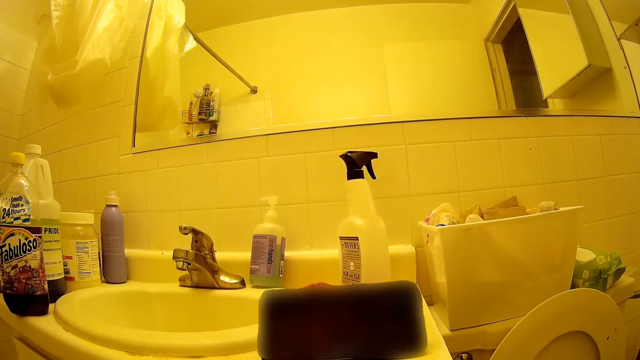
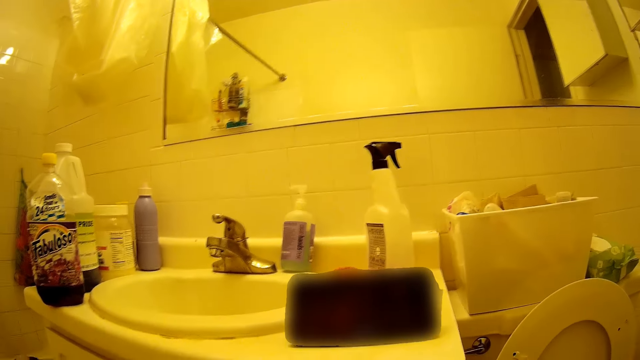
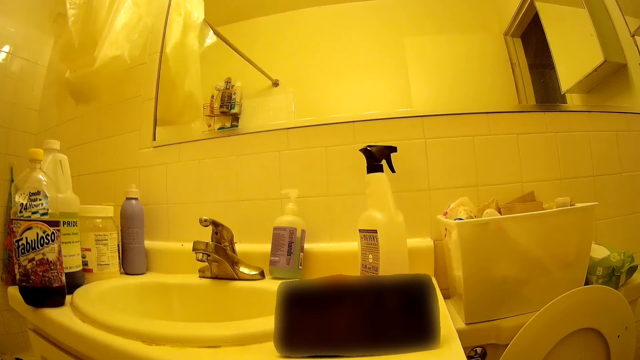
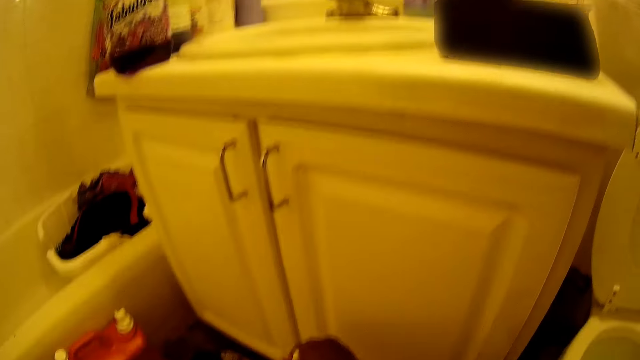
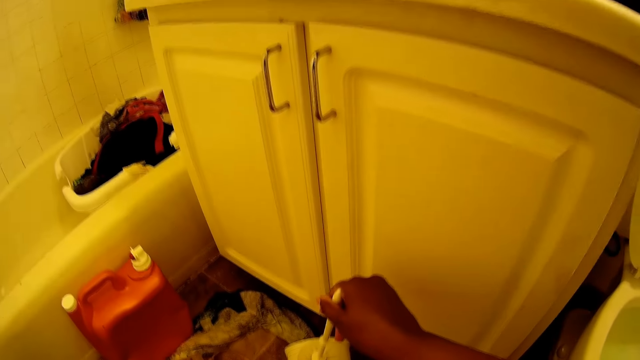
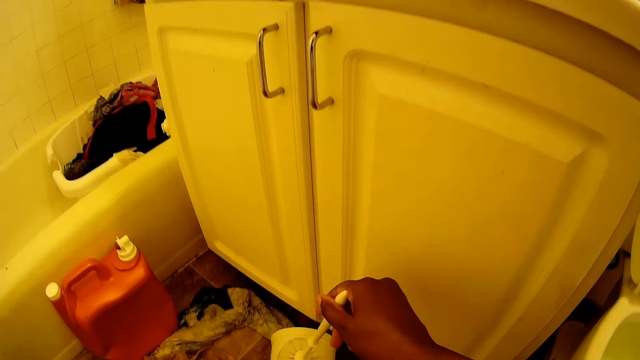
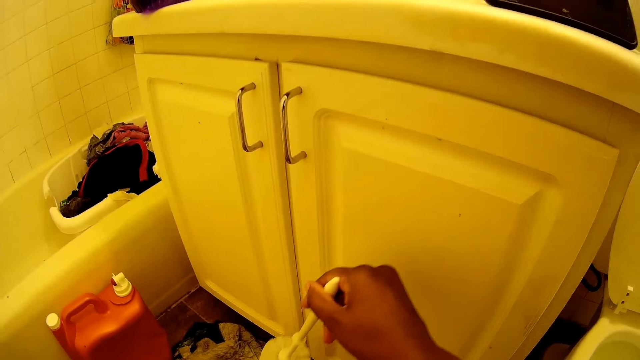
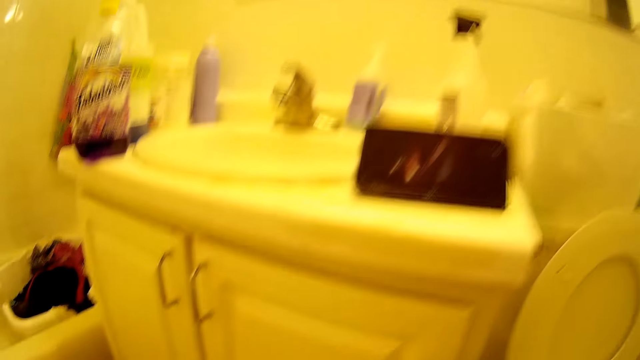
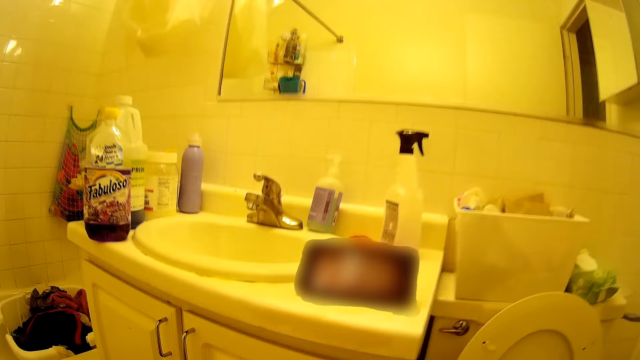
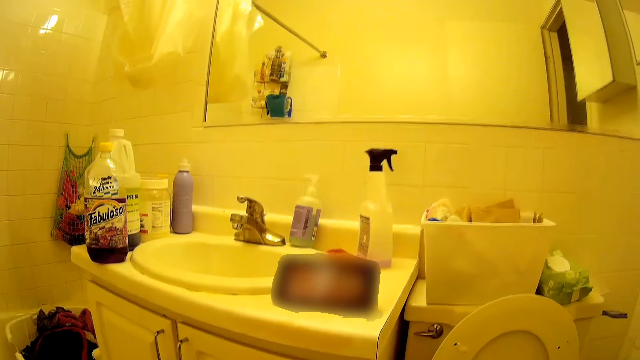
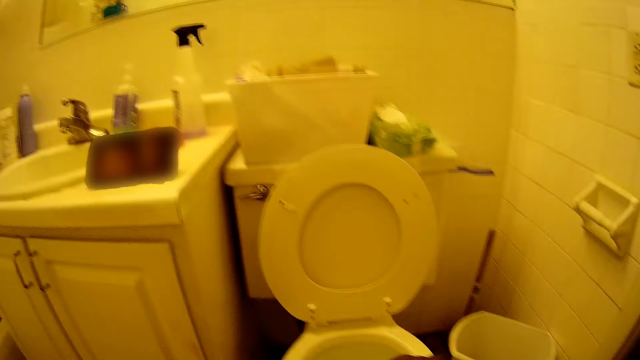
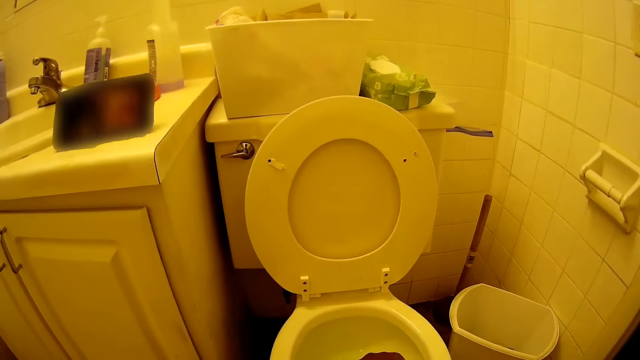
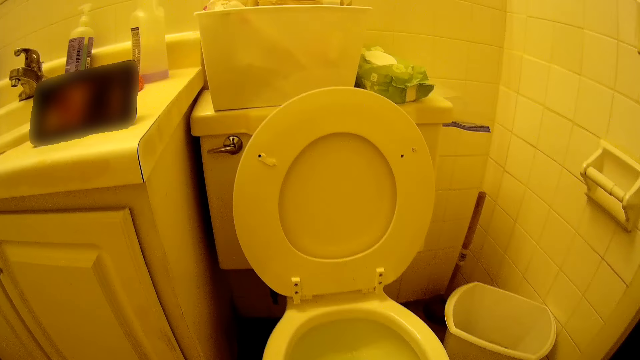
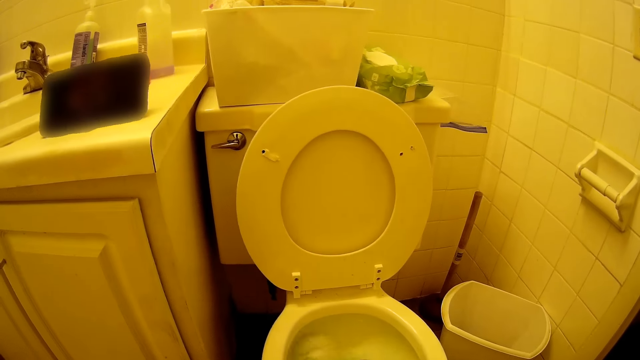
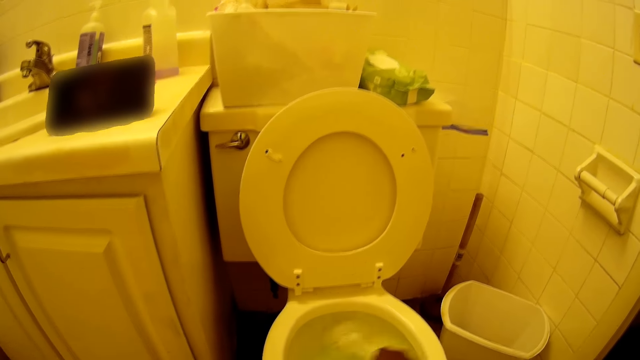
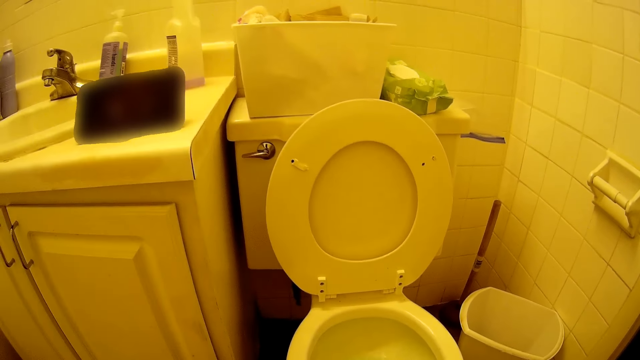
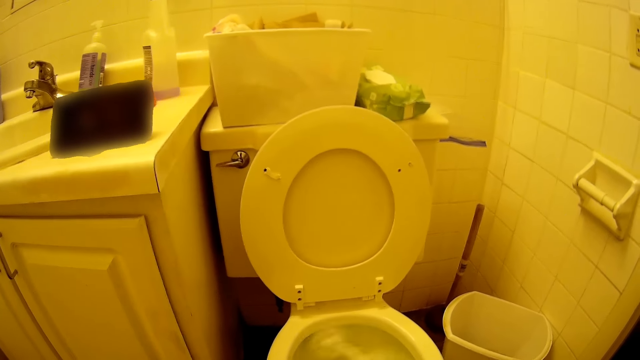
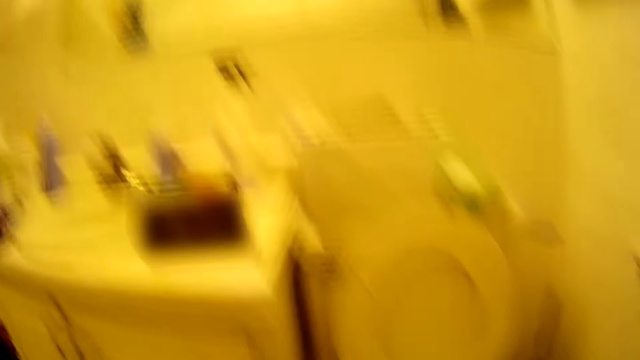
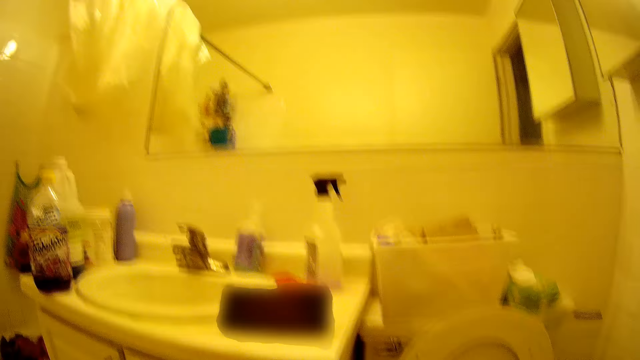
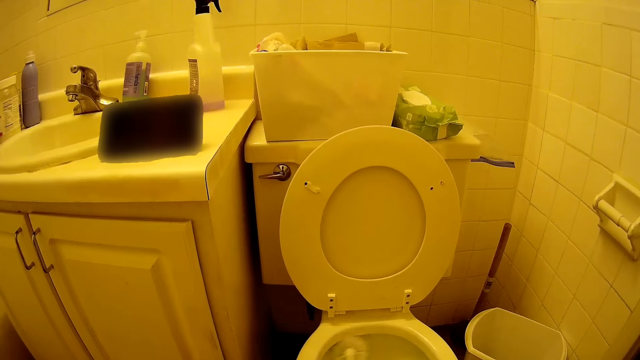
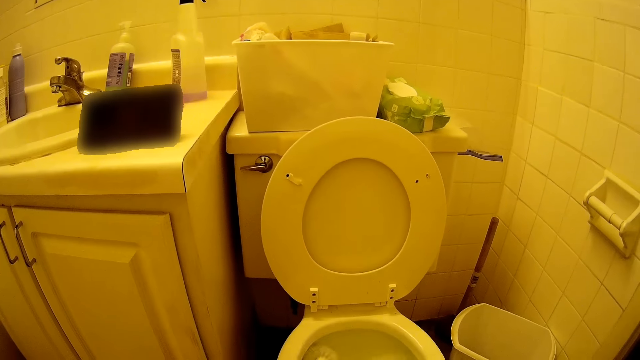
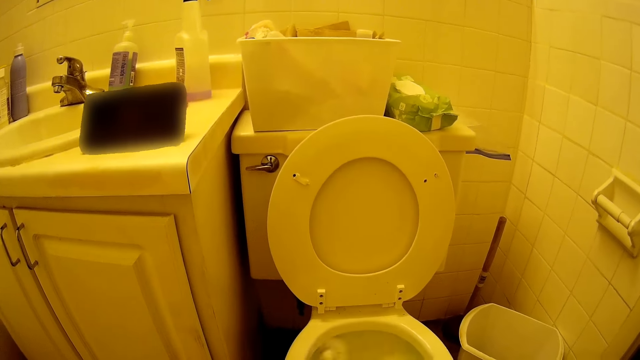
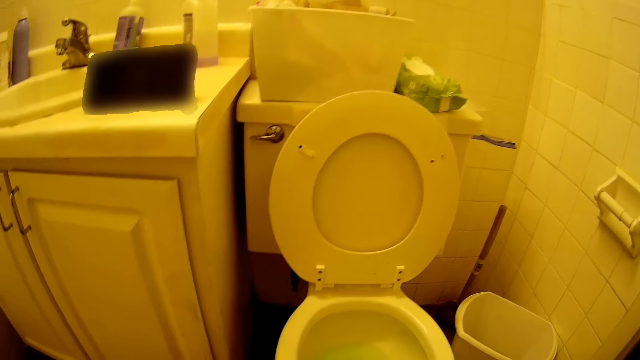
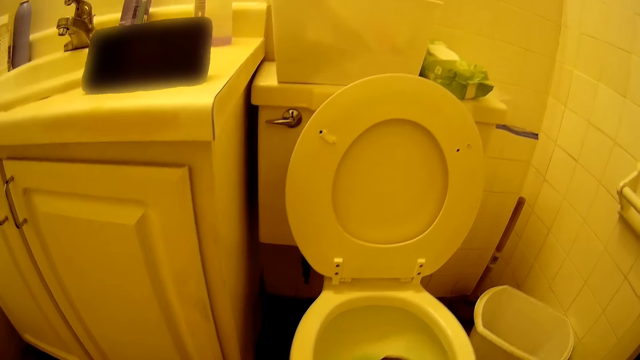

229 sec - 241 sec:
The camera wearer lifts the toilet brush with her right hand. She scrubs inside the toilet bowl with the toilet brush in her right hand. She looks around the room.

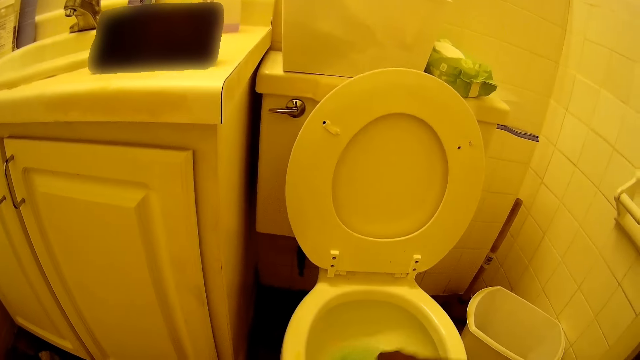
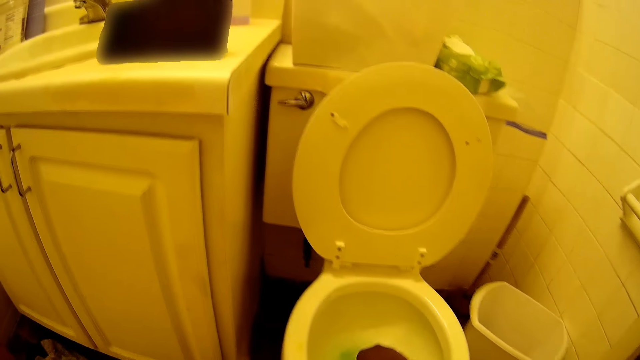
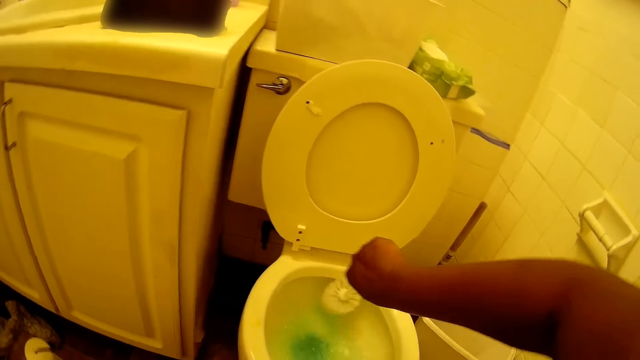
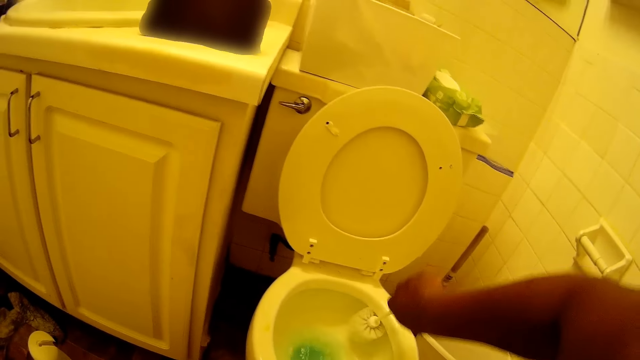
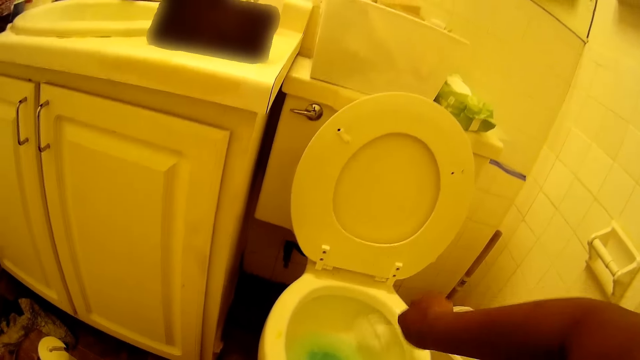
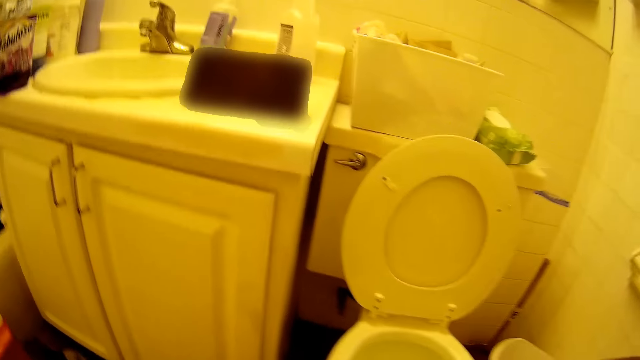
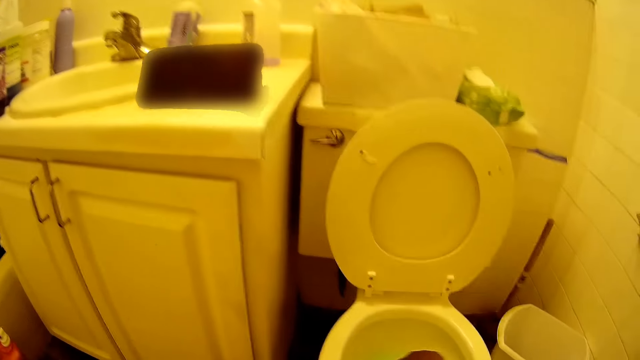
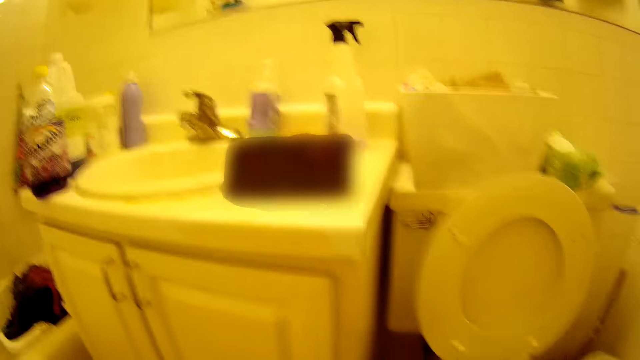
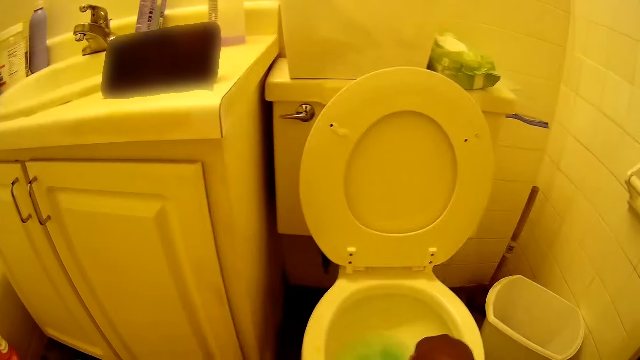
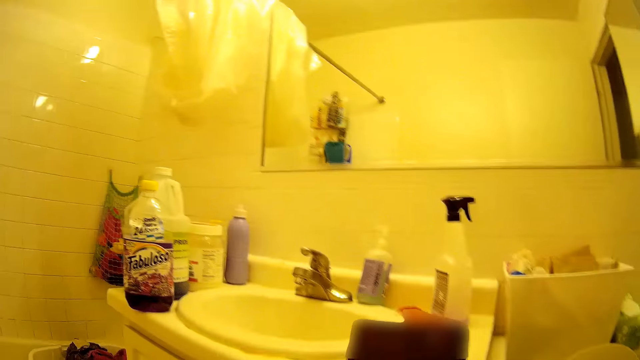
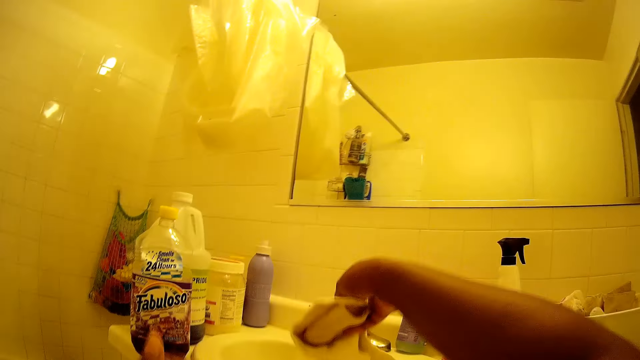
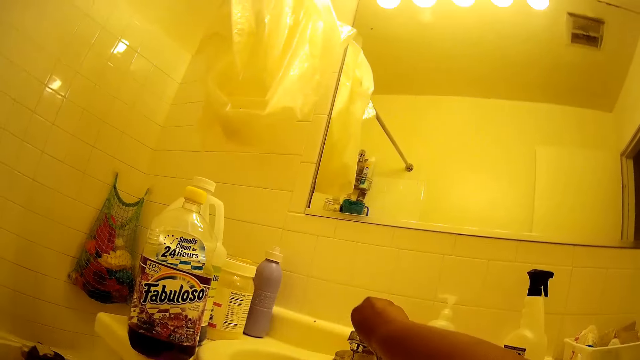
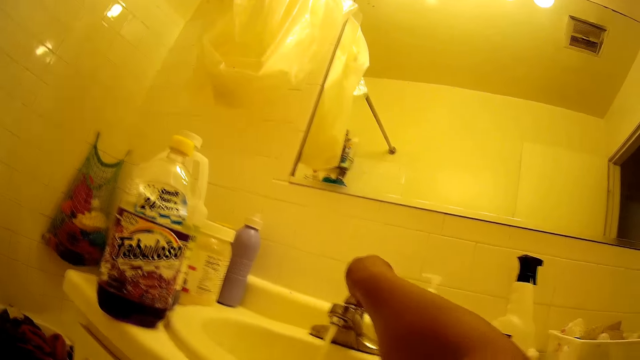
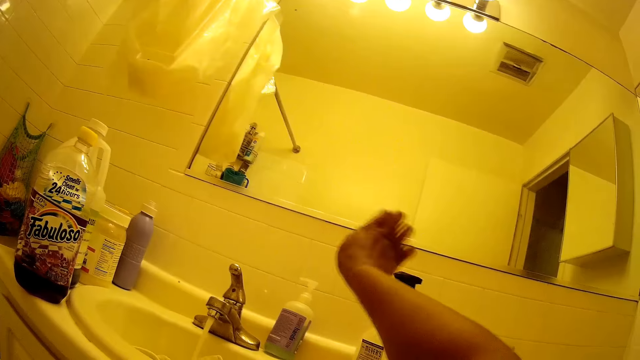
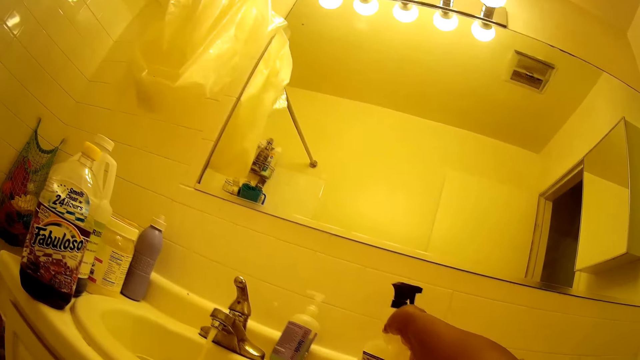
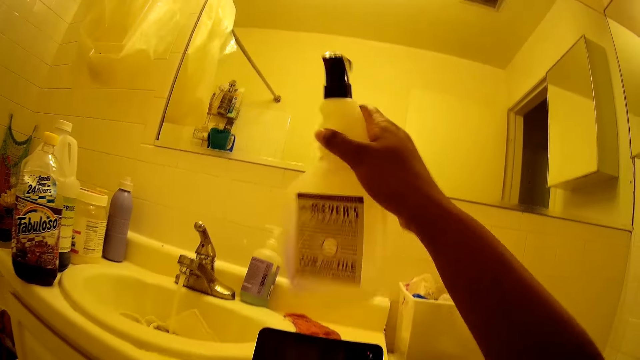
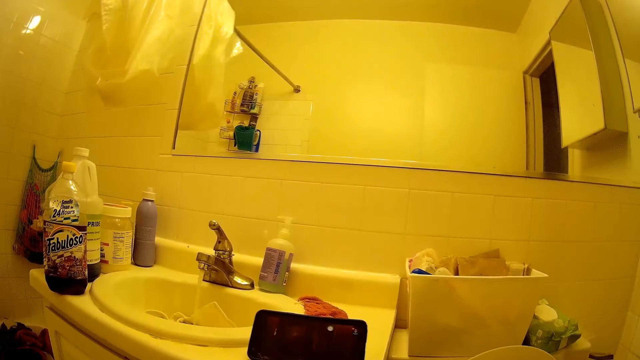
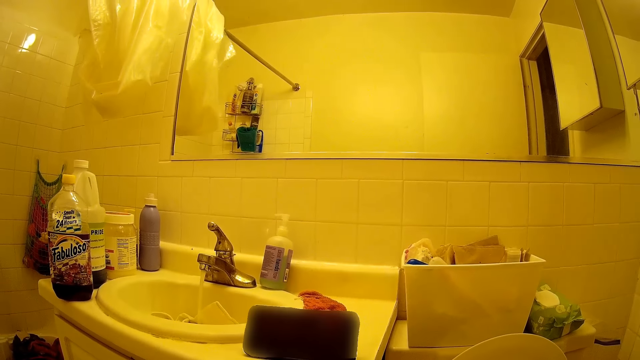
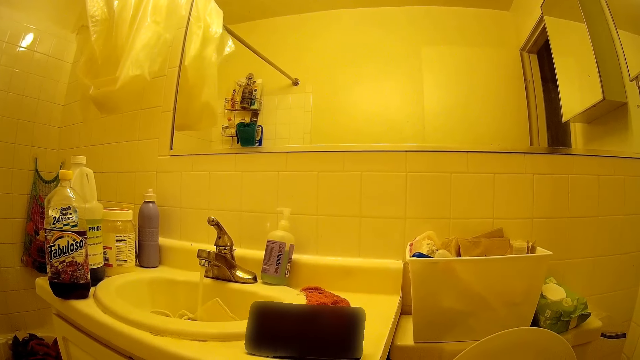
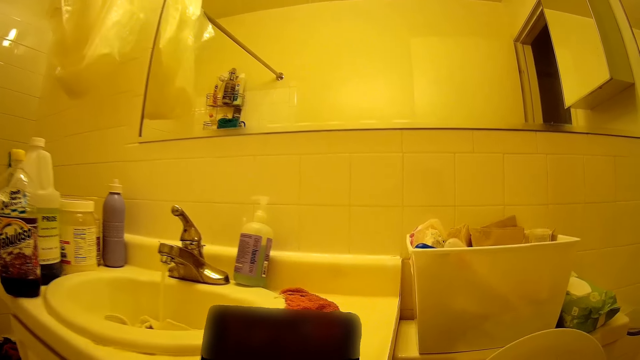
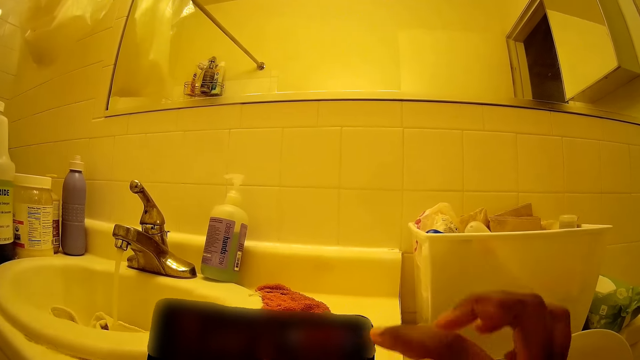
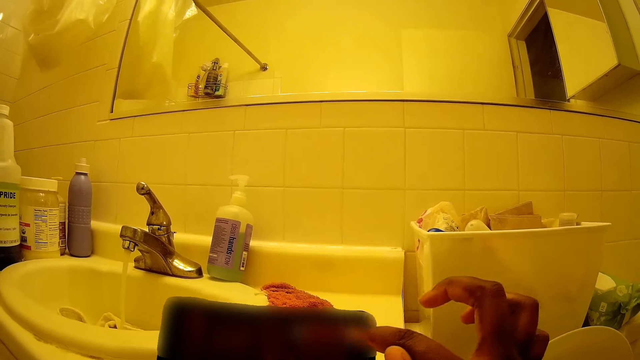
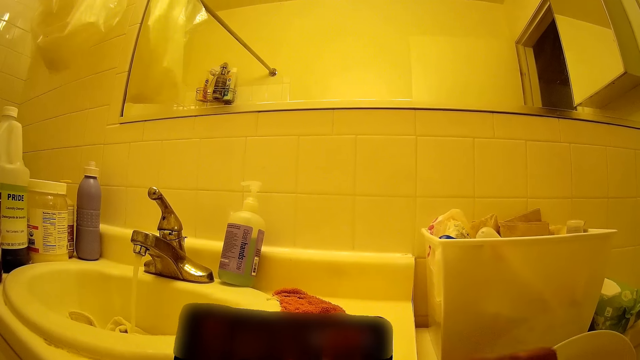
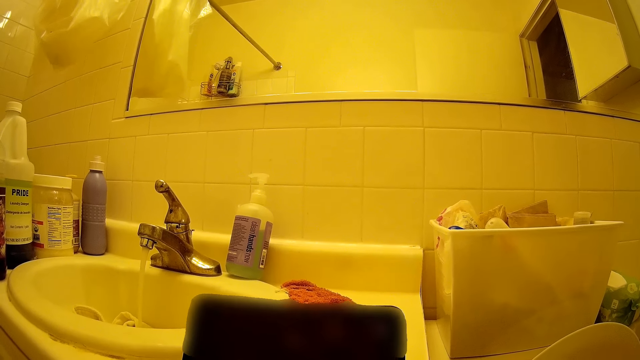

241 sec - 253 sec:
The camera wearer cleans the toilet. She puts a cloth inside the sink with her right hand. She opens a tap on the sink with her right hand. She lifts a bottle of soap from the counter beside the sink with her right hand. She operates the phone with her right hand and lifts her right hand from the phone.
